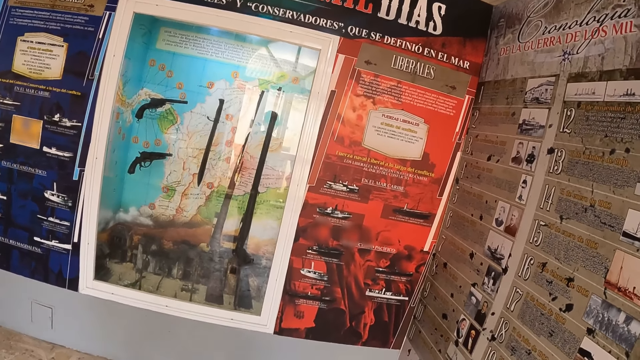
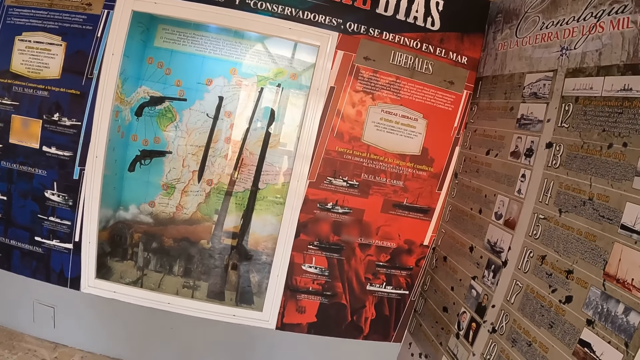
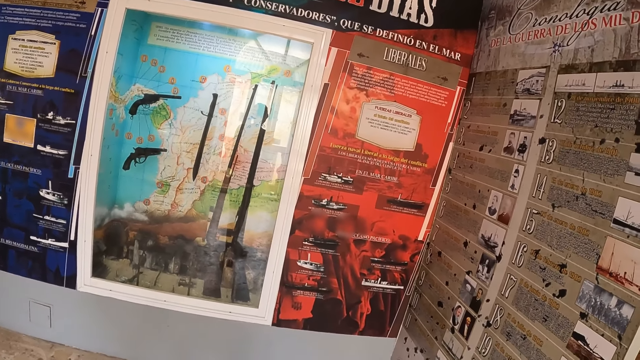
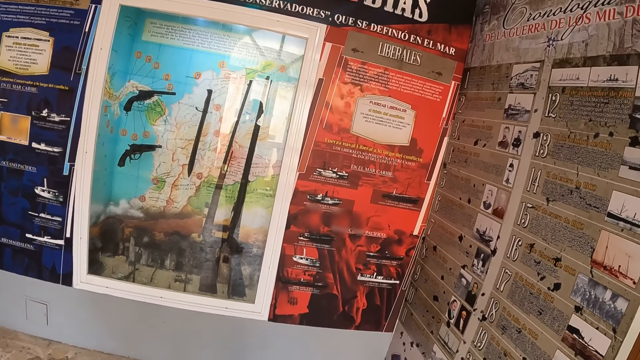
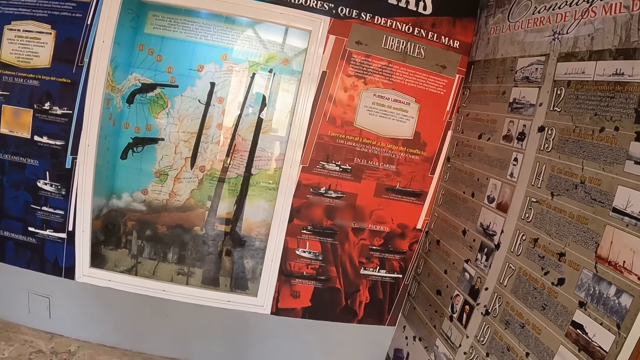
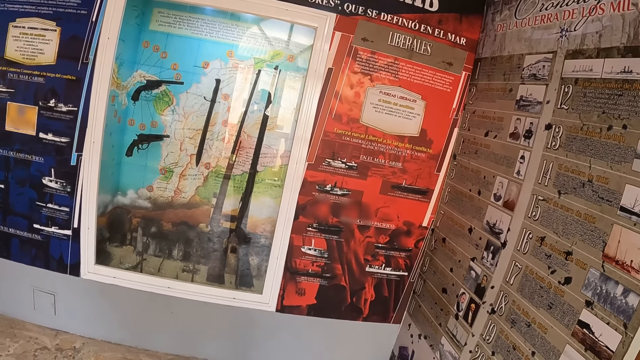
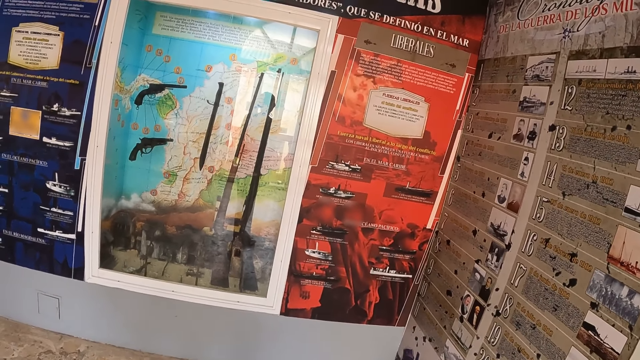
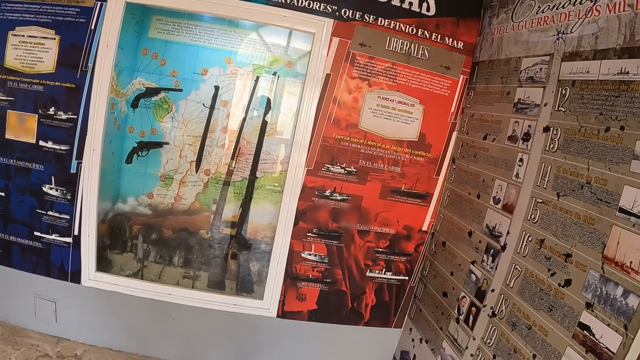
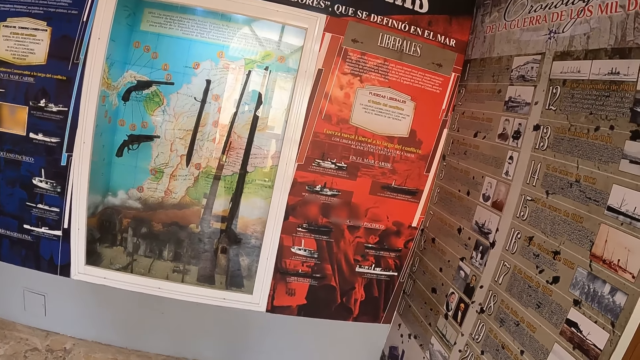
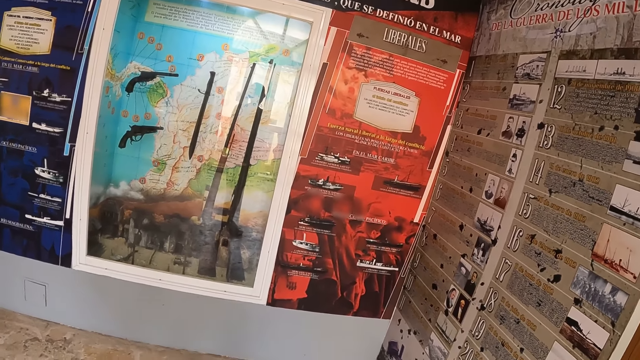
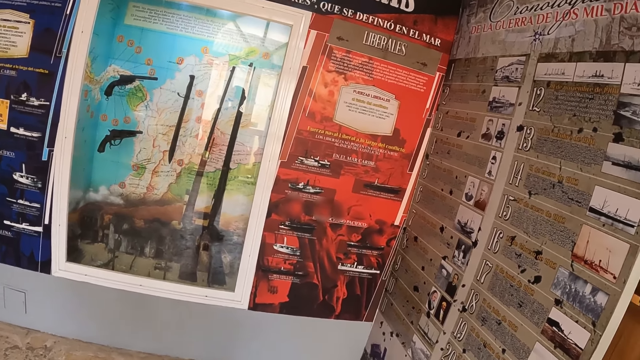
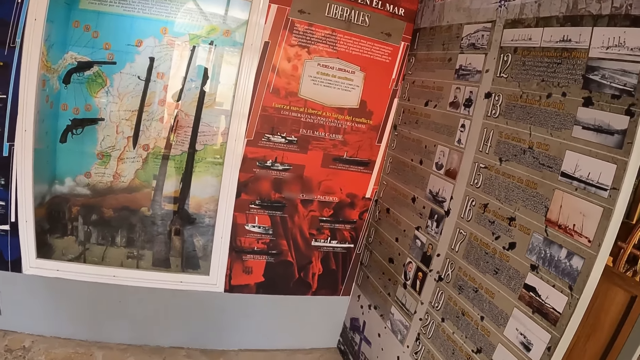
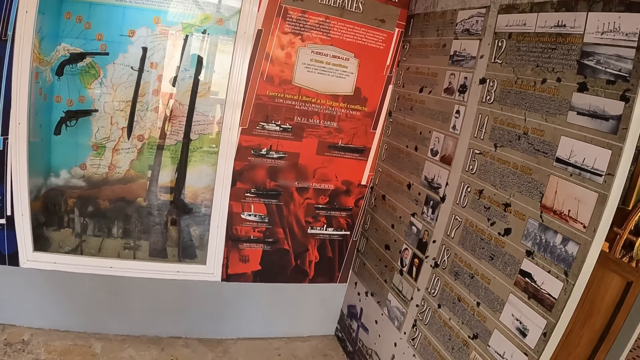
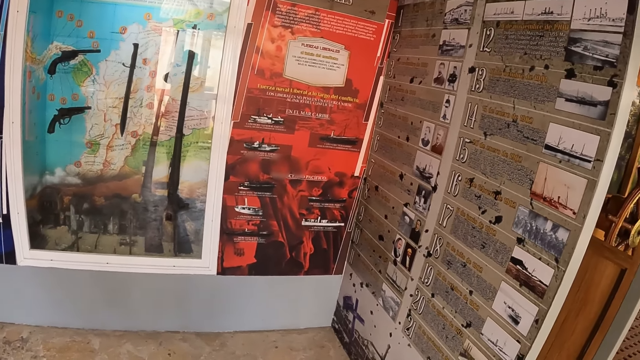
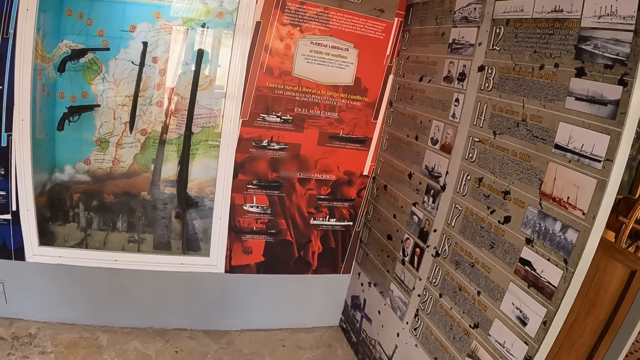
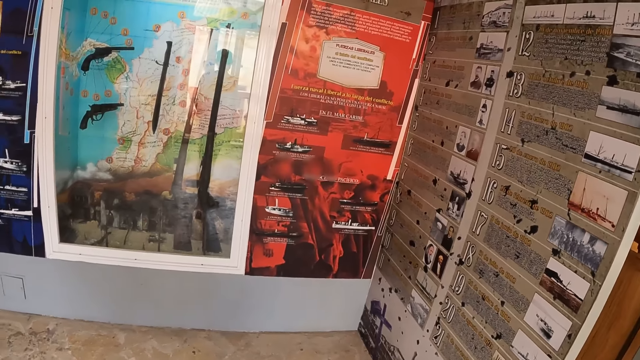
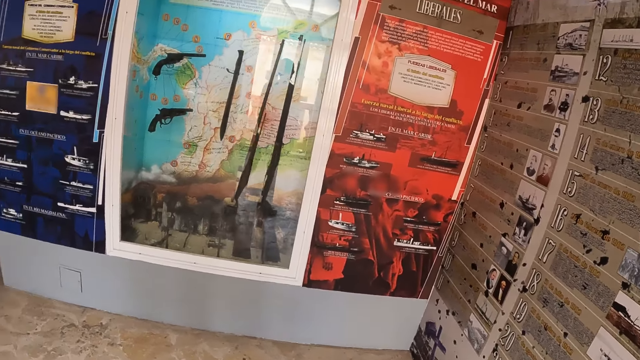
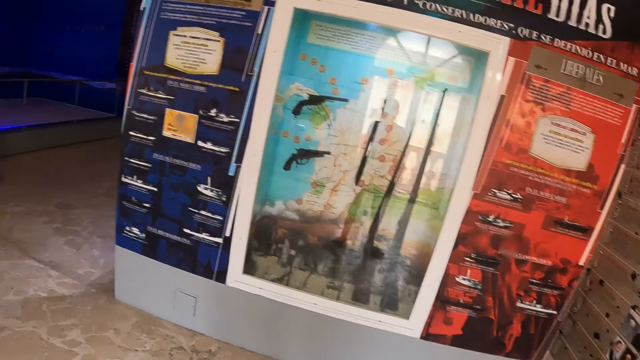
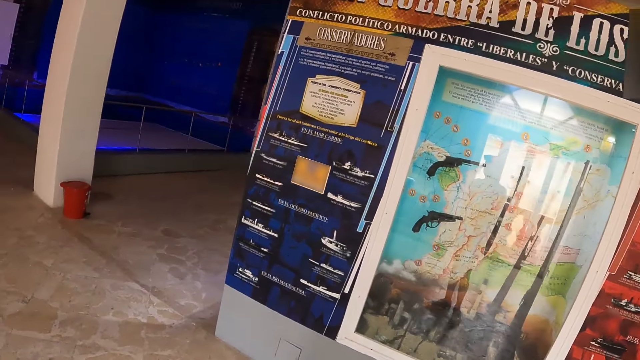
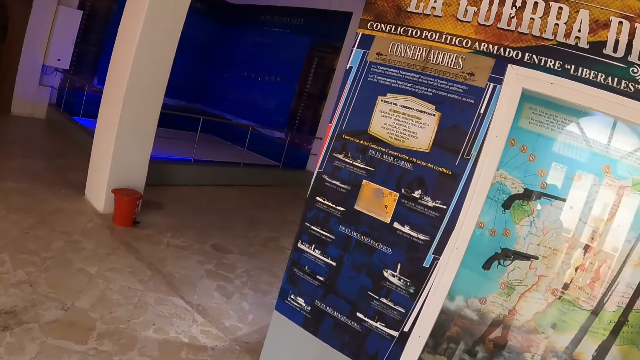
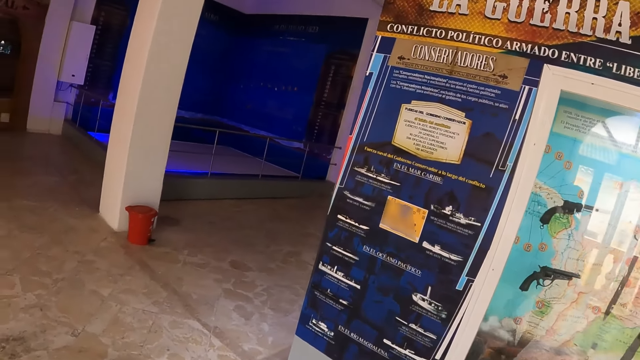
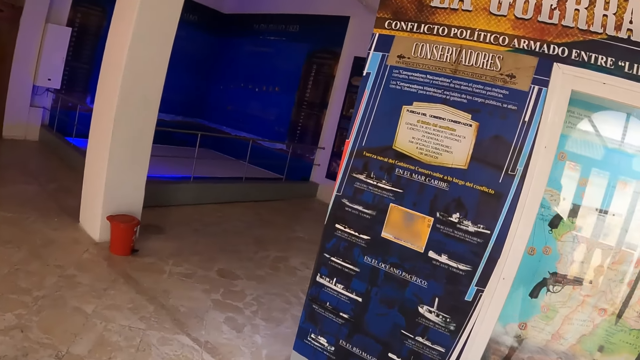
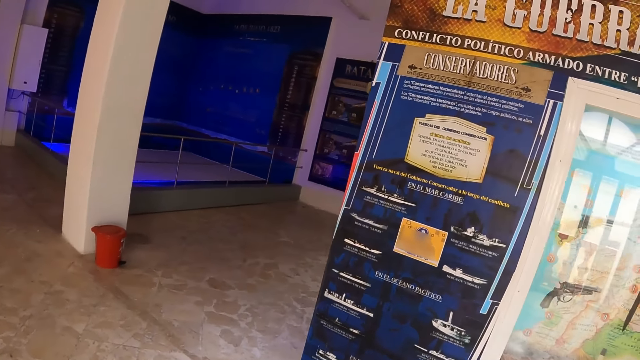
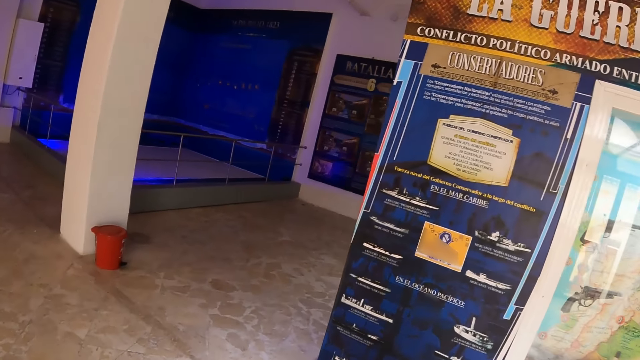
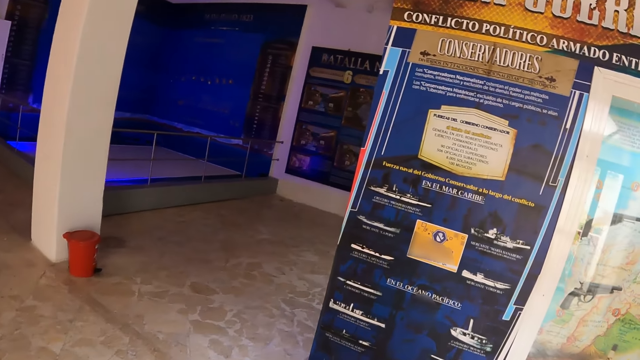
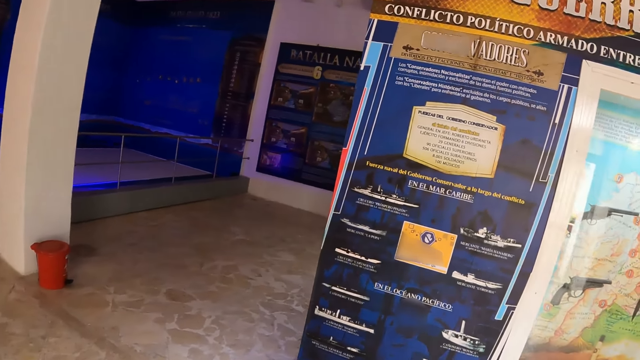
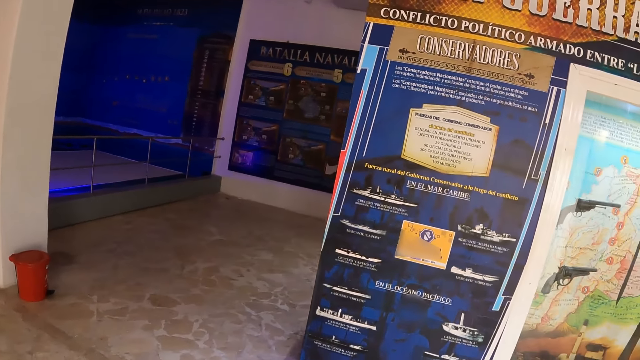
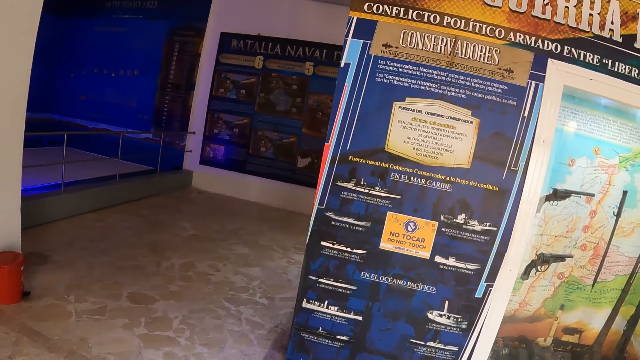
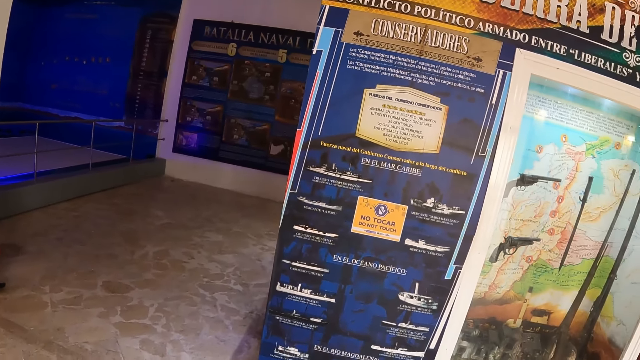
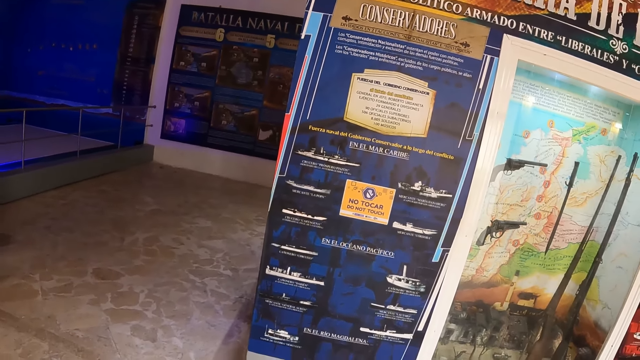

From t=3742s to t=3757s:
The camera wearer peruses a historical chart. They peruse the historical chart again. They examine an art article on the wall.

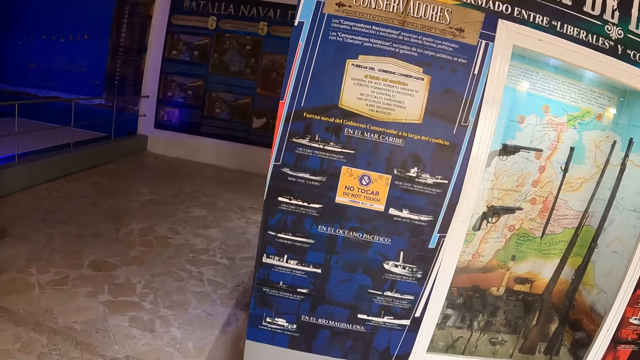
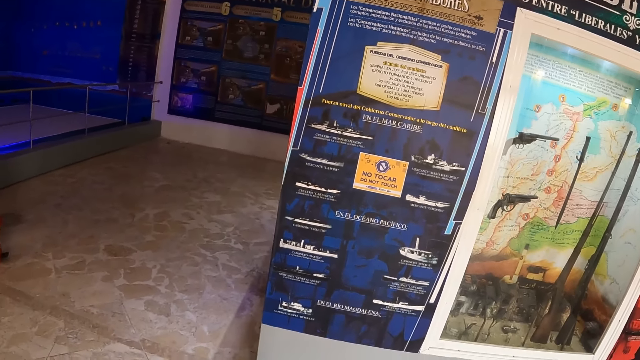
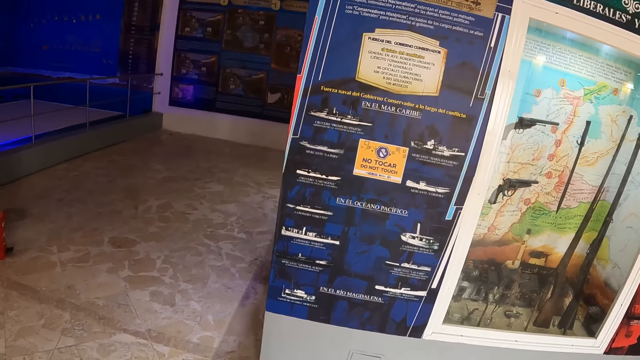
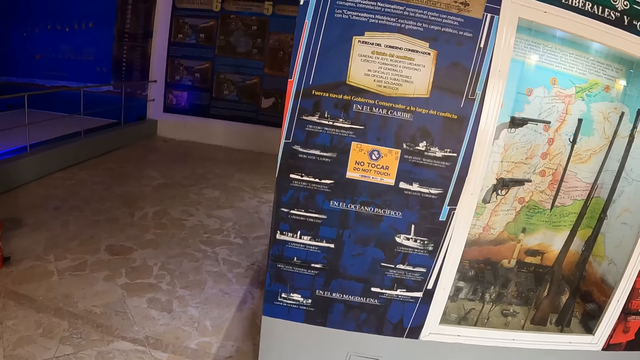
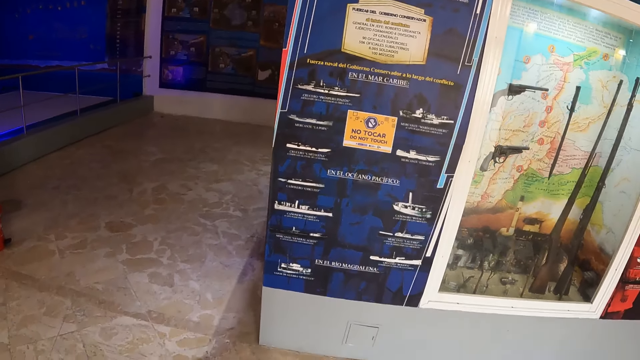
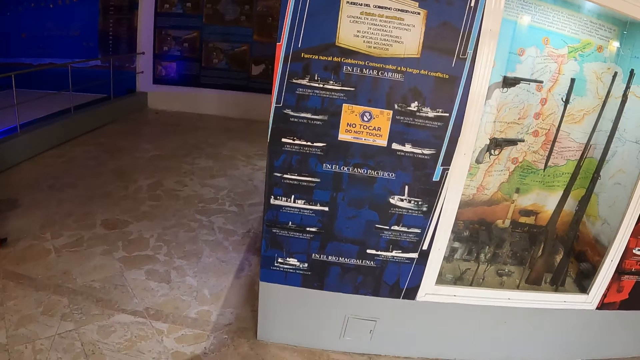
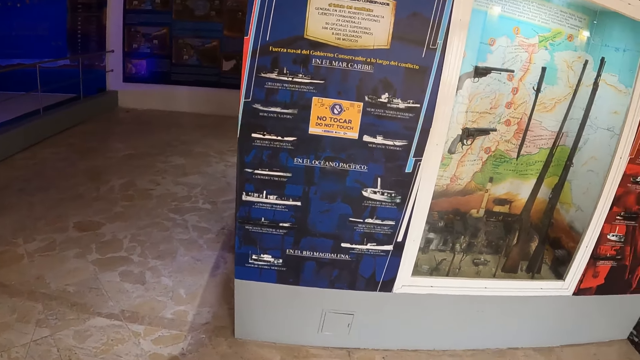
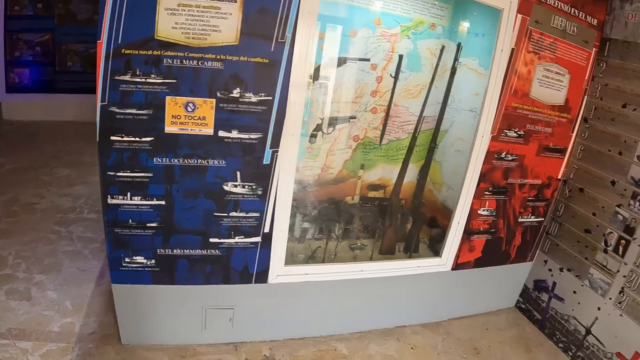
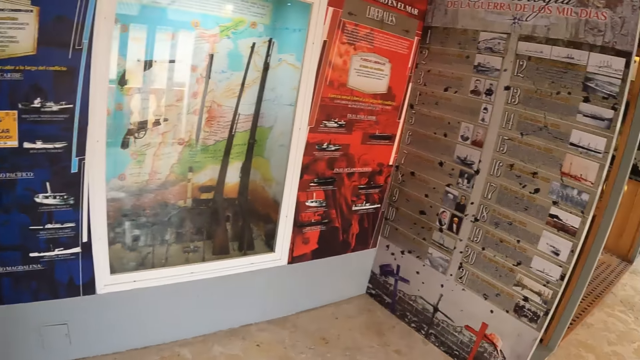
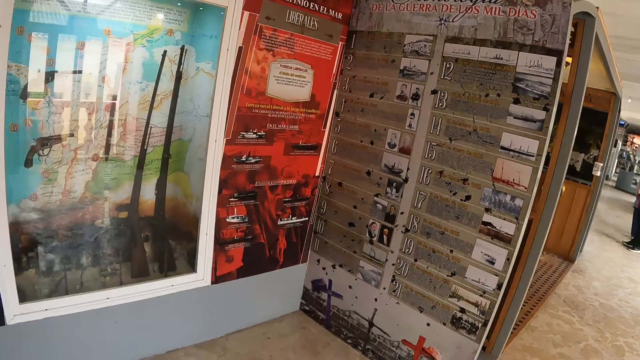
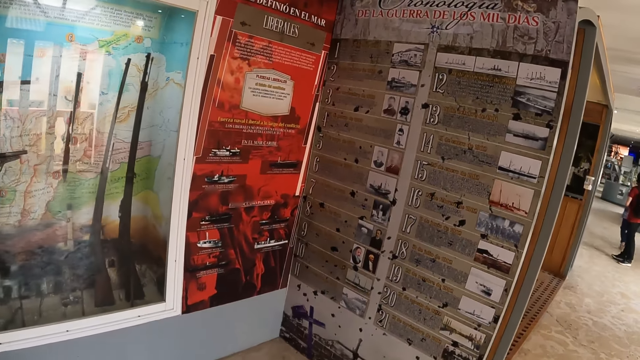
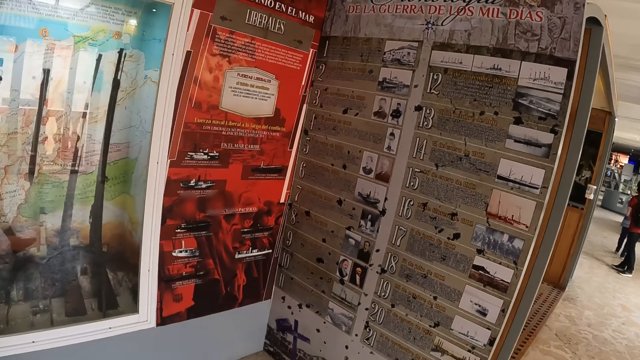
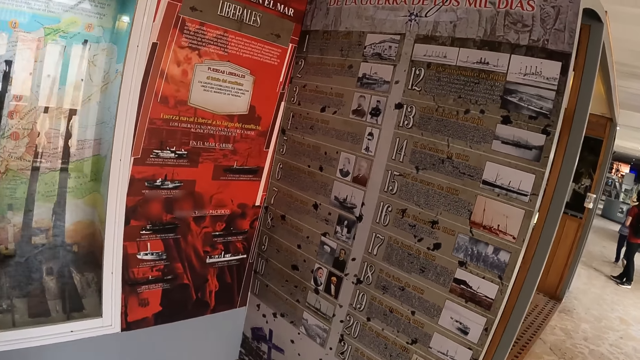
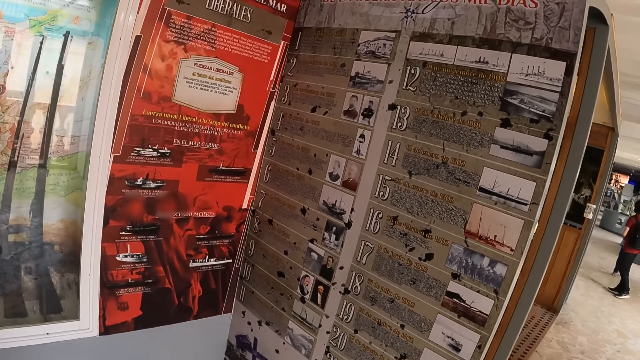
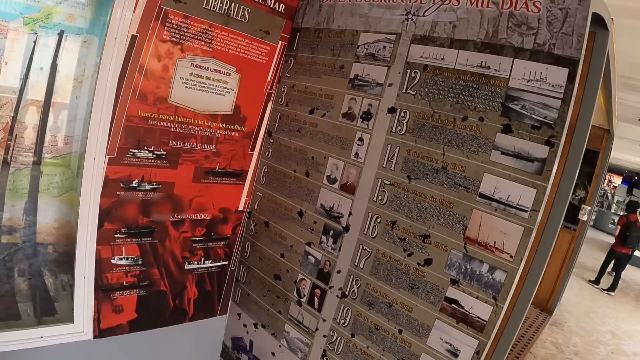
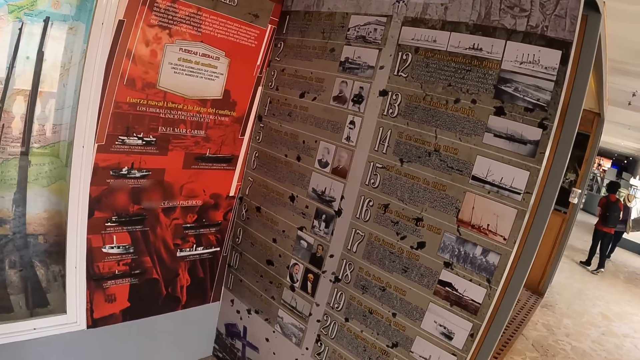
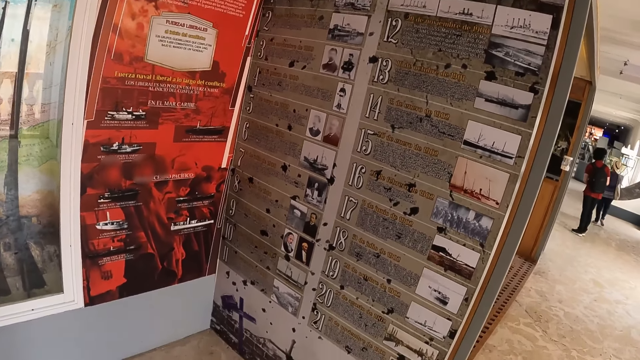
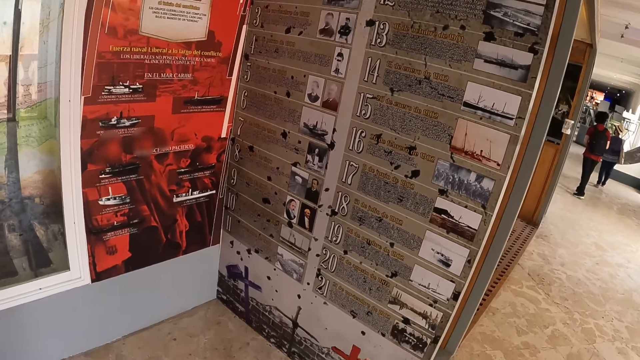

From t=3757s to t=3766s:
The camera wearer looks around. They examine an art article on the wall.
